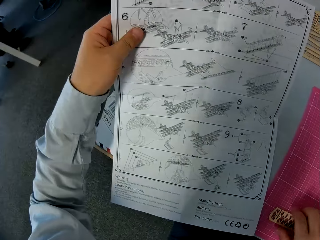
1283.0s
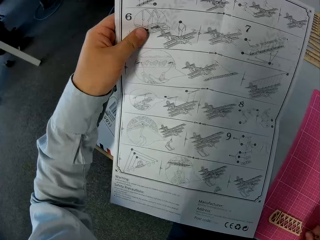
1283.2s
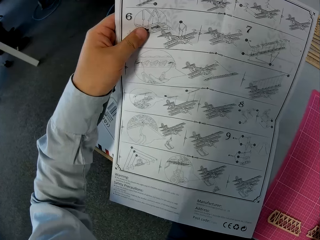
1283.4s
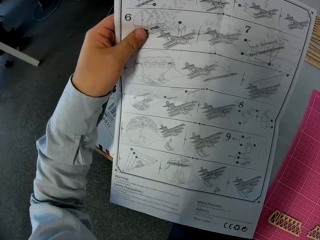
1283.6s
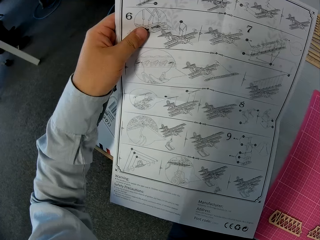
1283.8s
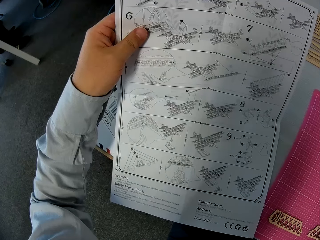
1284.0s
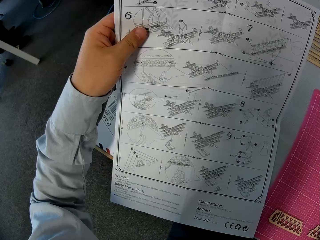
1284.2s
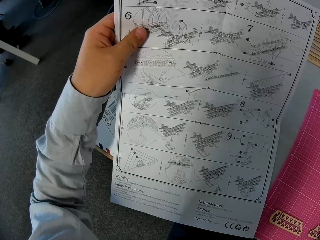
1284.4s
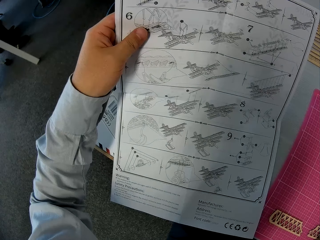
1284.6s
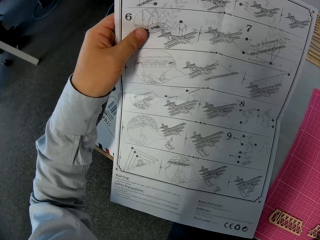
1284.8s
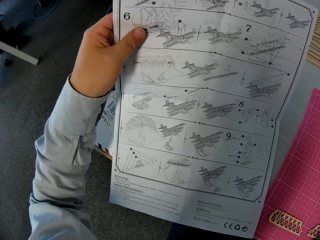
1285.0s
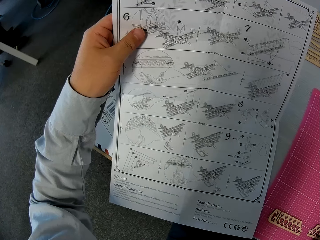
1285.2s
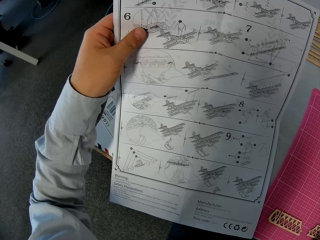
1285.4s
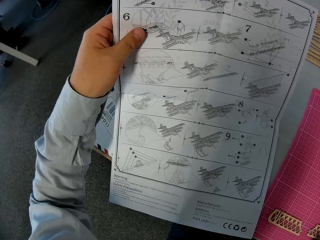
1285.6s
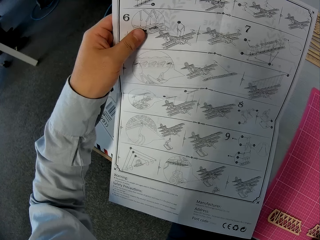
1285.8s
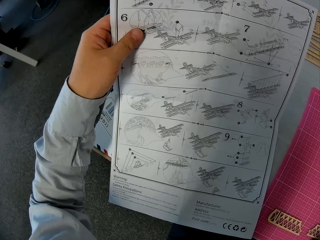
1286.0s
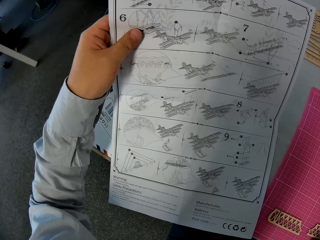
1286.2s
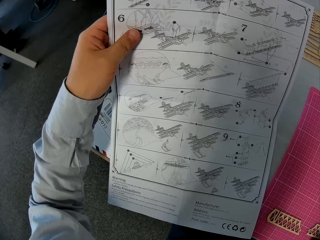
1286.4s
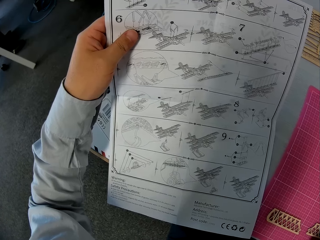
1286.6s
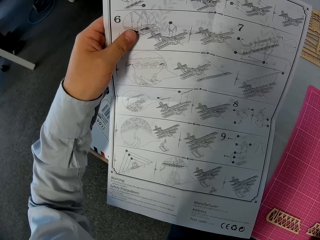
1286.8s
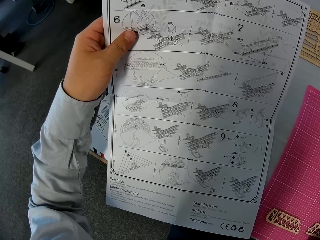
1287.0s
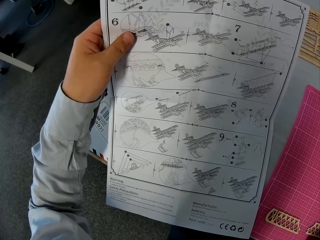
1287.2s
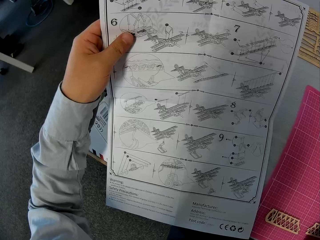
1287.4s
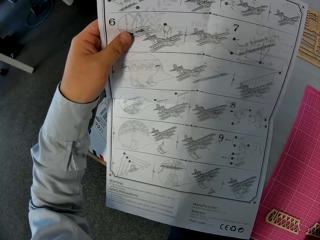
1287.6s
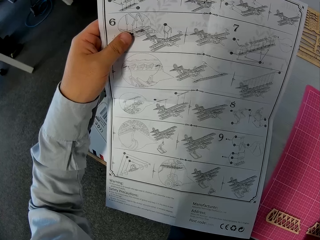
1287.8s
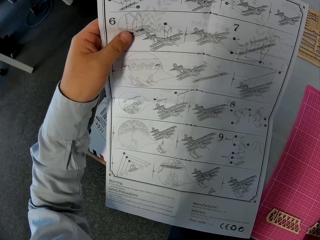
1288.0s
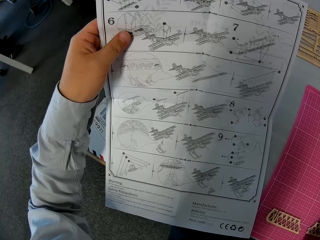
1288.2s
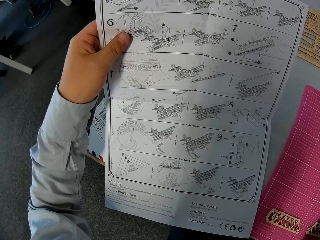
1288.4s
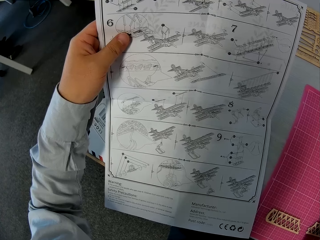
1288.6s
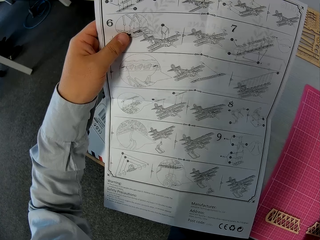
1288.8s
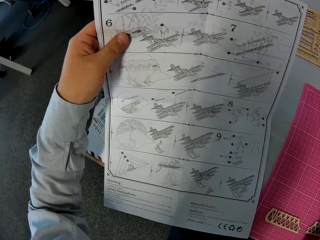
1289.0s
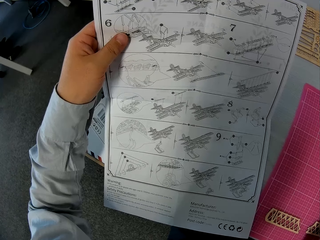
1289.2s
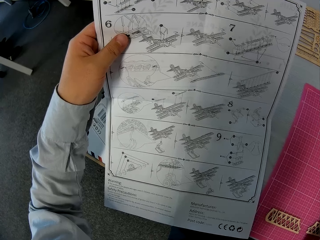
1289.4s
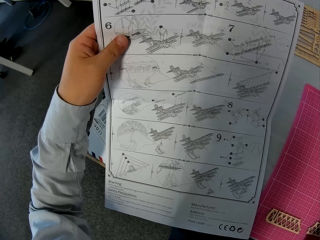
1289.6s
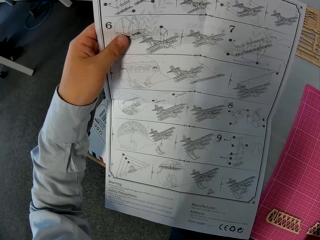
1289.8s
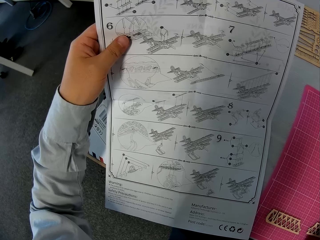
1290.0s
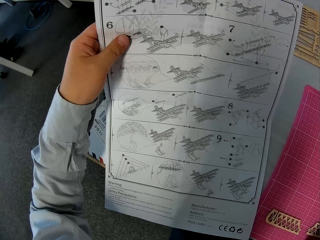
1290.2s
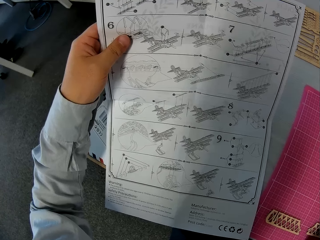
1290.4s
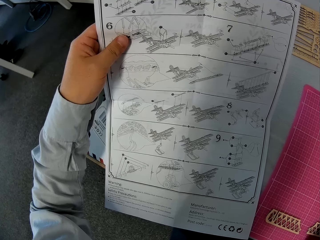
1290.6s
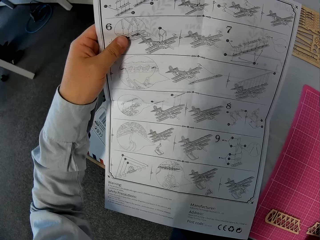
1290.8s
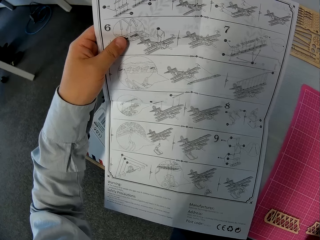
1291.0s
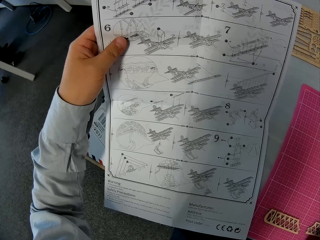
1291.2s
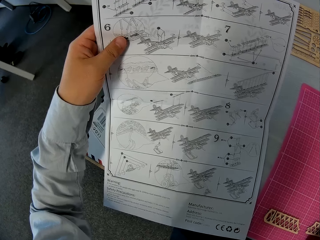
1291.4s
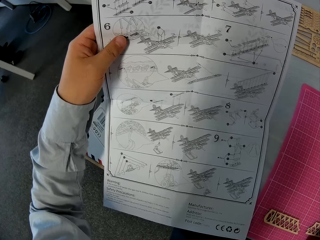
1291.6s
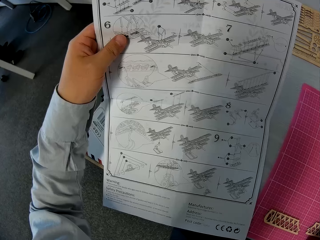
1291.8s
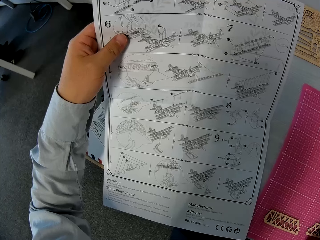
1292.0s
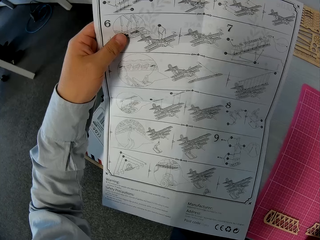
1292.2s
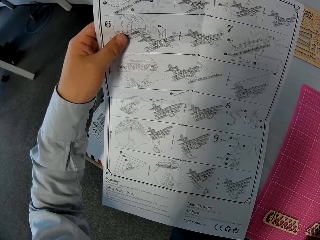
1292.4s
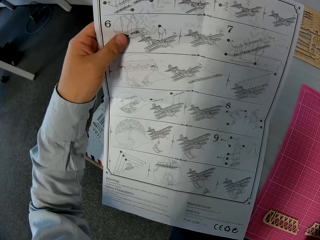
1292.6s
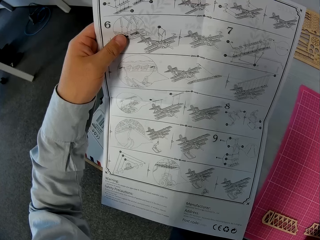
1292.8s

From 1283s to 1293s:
The camera wearer places his hand on another wooden piece on the cutting sheet. He stares at the drawings.

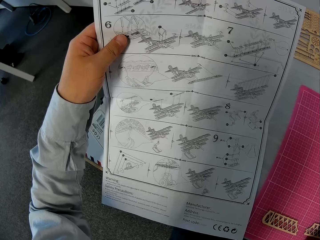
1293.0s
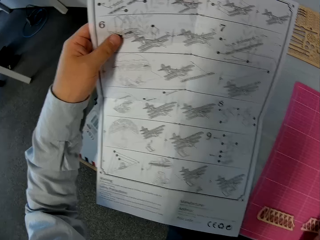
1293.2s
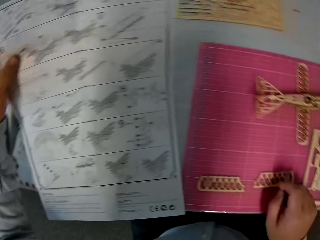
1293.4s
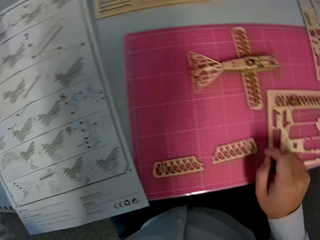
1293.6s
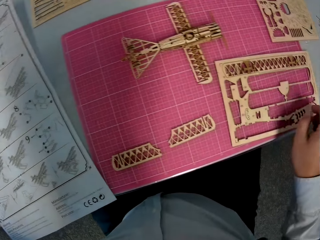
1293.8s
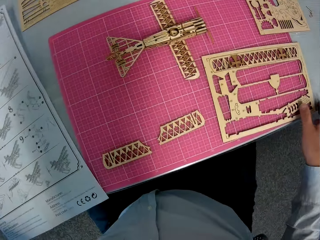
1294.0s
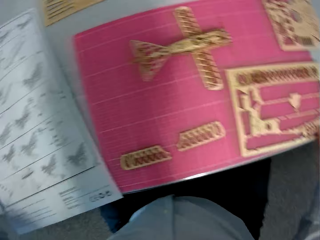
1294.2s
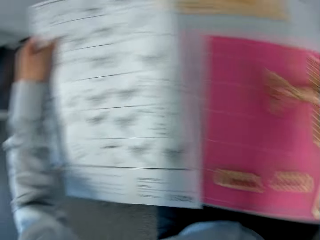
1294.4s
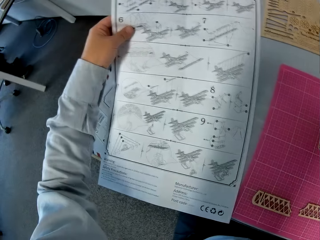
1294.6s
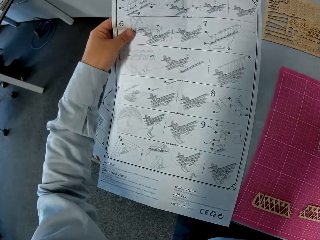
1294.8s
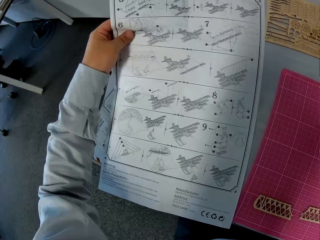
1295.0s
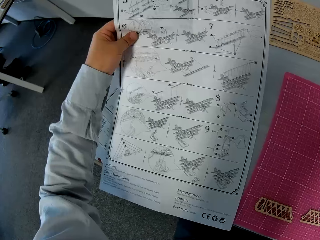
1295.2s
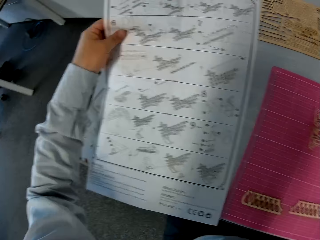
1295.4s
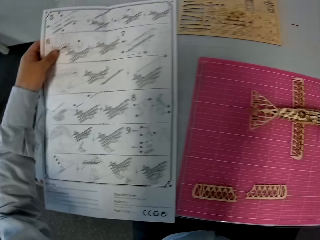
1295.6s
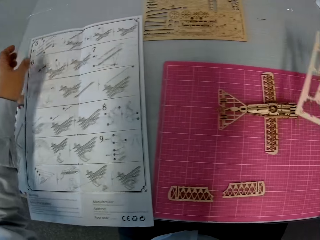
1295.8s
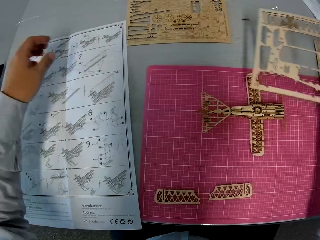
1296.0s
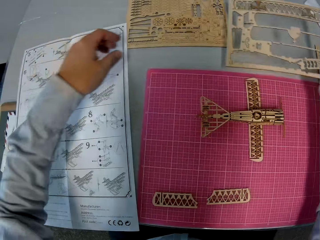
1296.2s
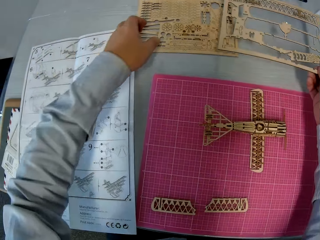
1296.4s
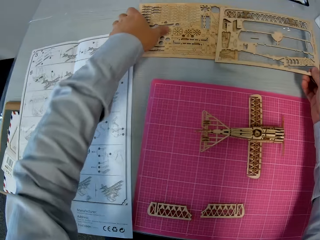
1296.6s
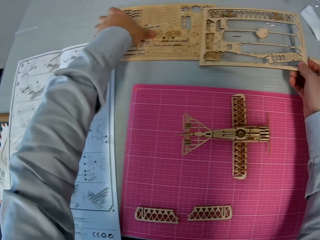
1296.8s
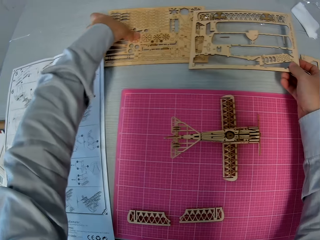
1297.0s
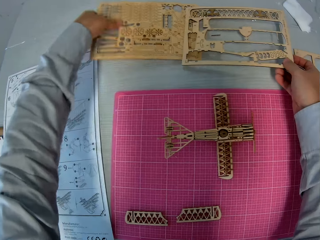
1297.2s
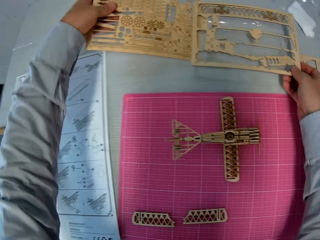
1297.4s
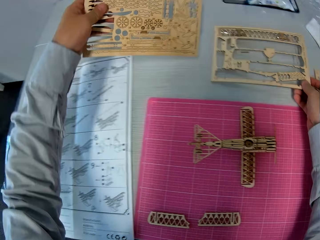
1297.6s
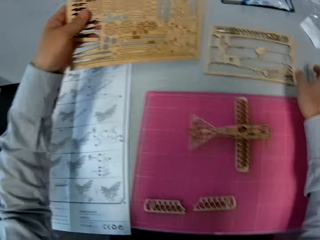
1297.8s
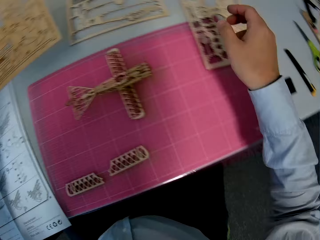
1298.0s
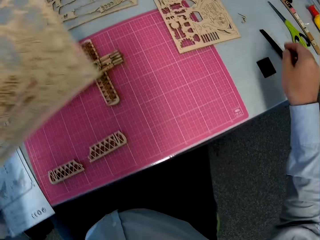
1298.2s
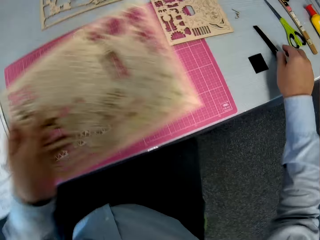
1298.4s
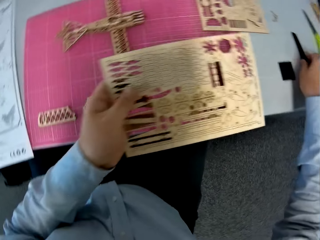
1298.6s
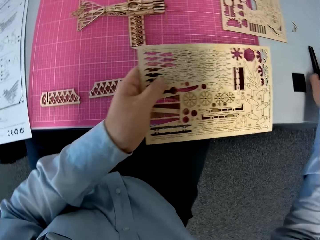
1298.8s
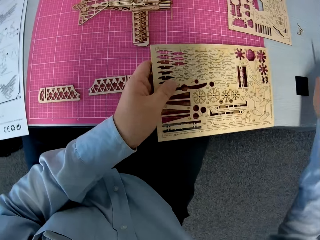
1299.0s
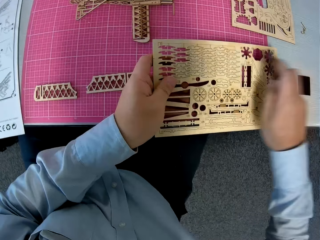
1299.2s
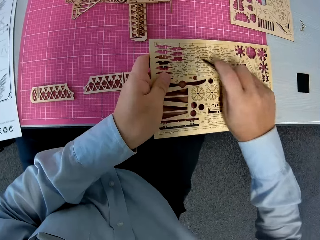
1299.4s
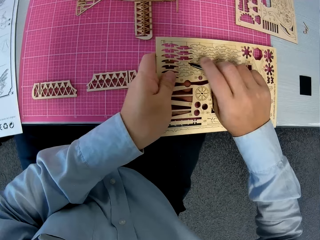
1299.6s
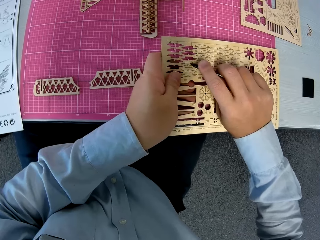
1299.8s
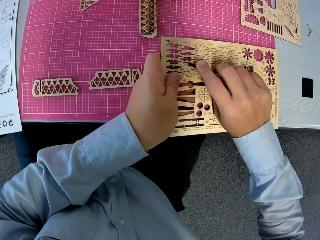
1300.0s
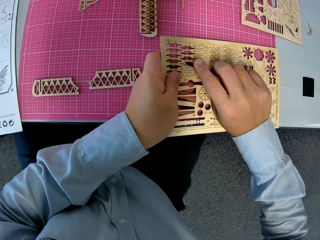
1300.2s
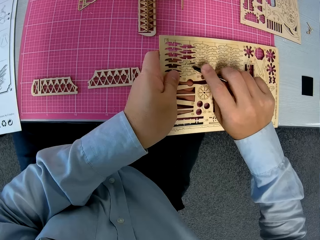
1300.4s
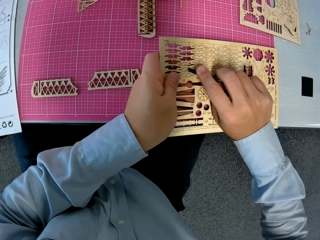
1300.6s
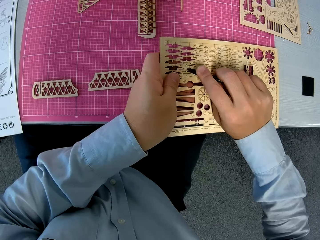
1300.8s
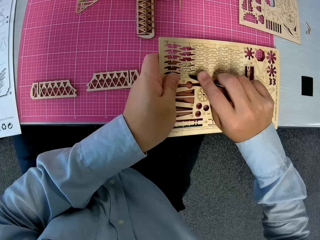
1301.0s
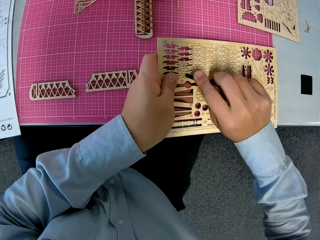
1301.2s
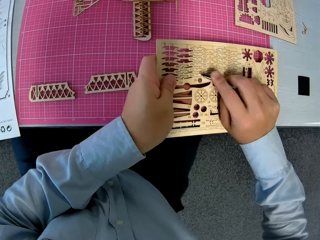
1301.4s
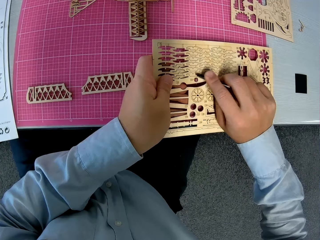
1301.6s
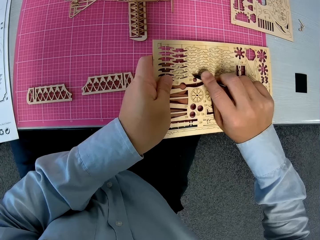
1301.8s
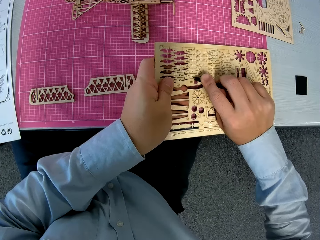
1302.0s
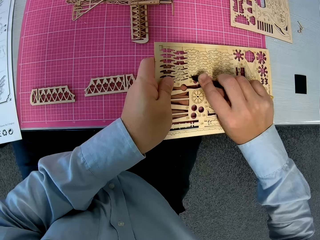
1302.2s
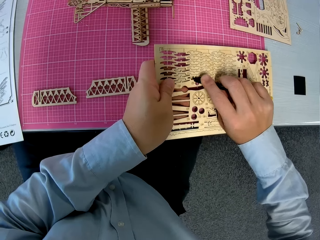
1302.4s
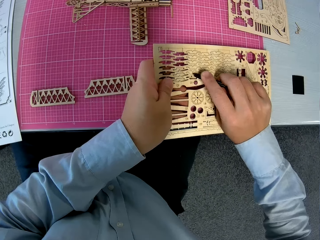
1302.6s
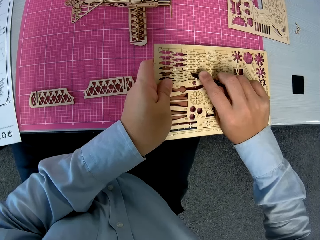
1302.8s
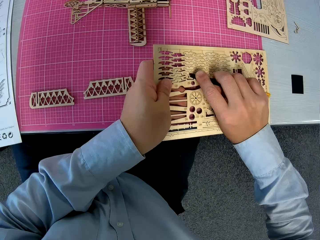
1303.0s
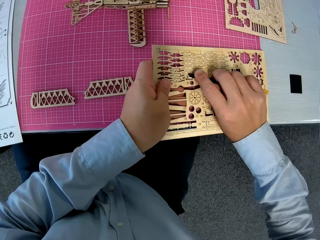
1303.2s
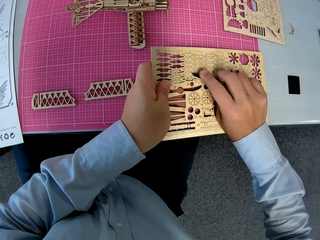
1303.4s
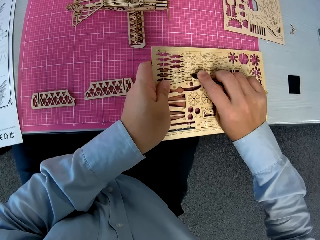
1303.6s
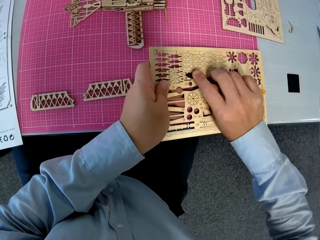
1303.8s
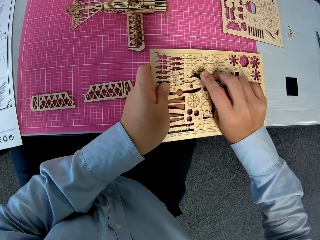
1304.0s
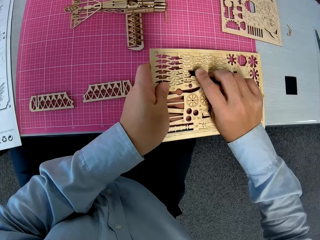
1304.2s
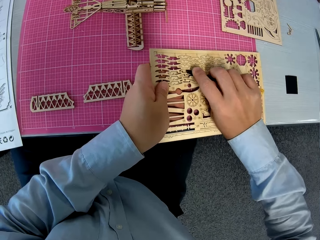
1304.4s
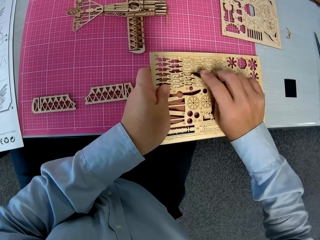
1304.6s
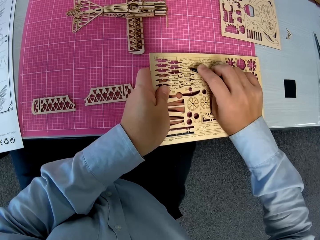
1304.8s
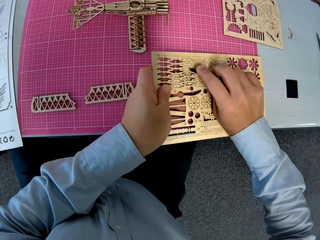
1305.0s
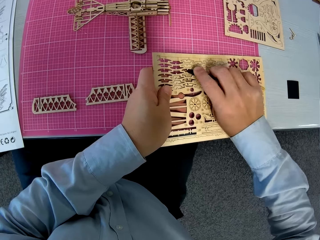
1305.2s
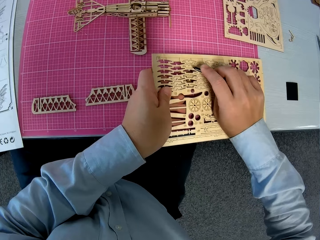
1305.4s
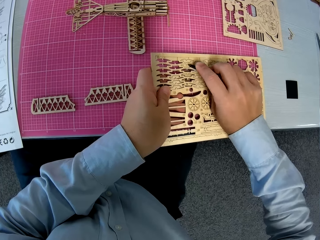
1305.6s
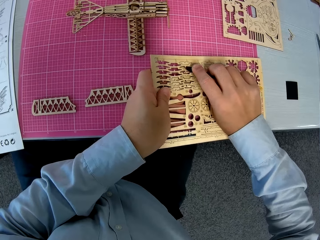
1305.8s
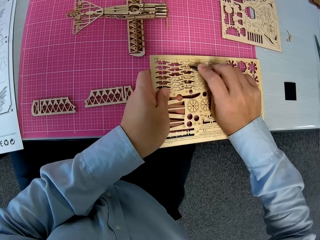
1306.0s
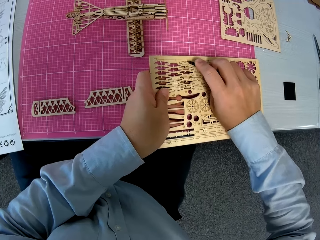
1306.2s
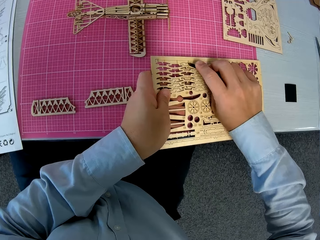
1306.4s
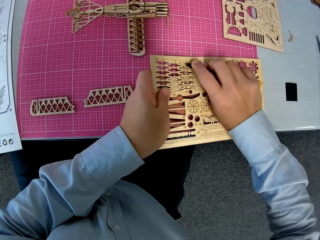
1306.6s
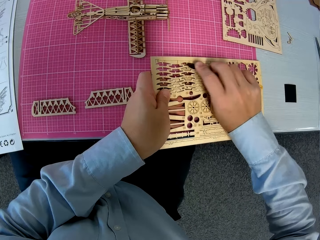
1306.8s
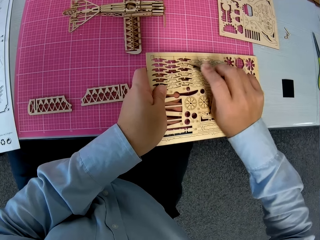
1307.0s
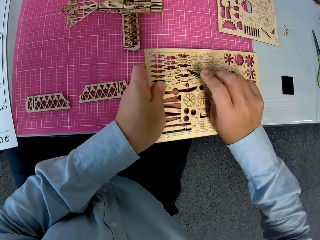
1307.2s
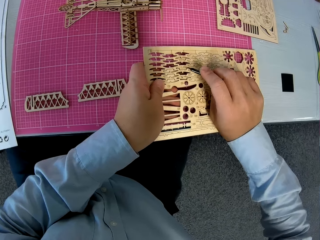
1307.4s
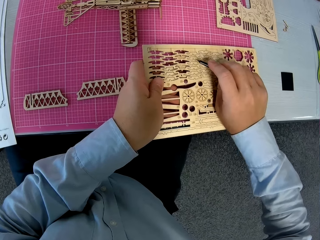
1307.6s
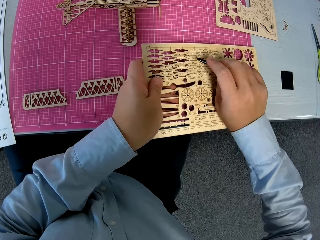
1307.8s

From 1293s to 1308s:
The camera wearer glances at the wooden sheet on the cutting sheet. They glance at the instruction manual. They place the instruction on the table. They pick up the wooden sheet from the cutting sheet. They place the wooden sheet before the cutting sheet on the table. They pick up the wooden sheet beside the instruction manual on the table. They pick up a retractable knife from the table. They press out wooden pieces from the wooden sheet with the retractable knife.
